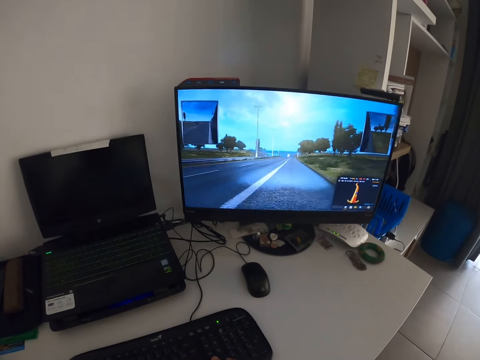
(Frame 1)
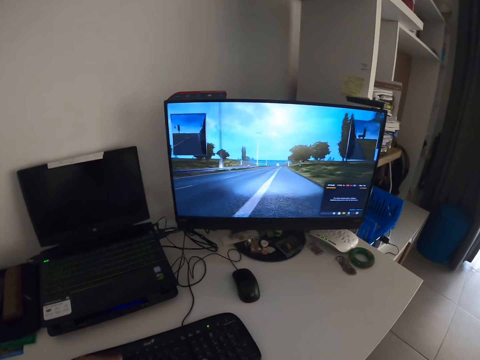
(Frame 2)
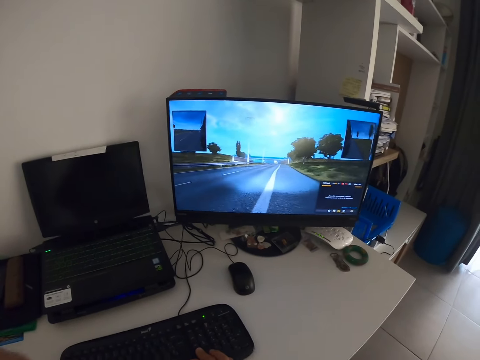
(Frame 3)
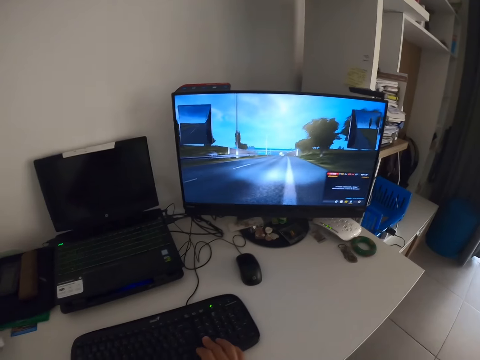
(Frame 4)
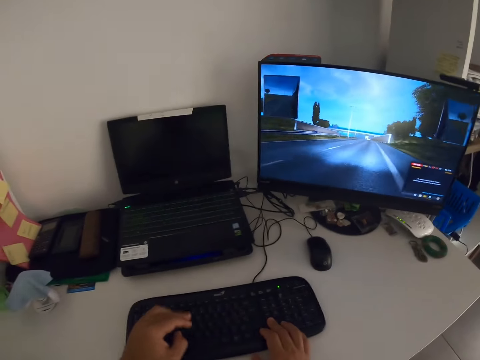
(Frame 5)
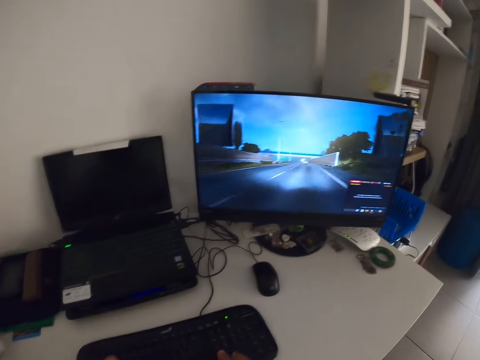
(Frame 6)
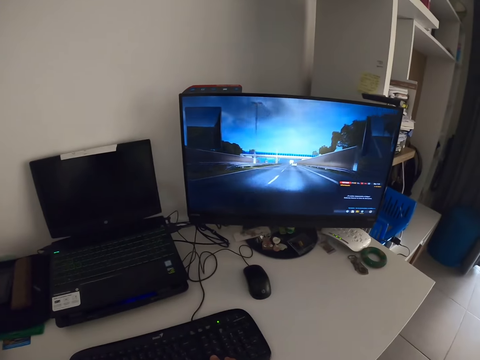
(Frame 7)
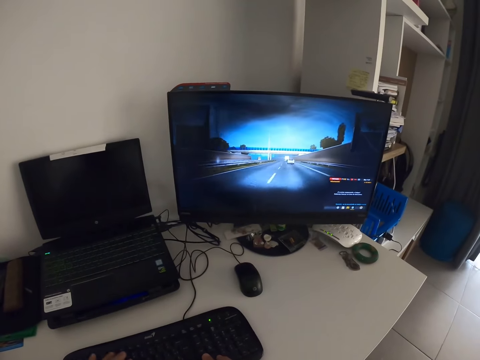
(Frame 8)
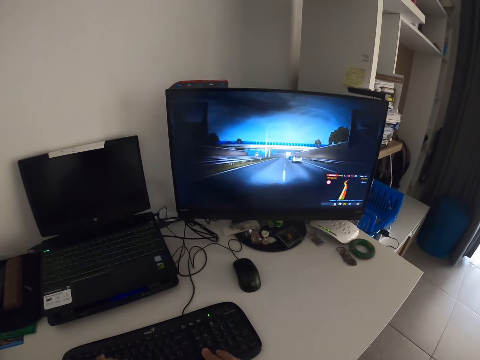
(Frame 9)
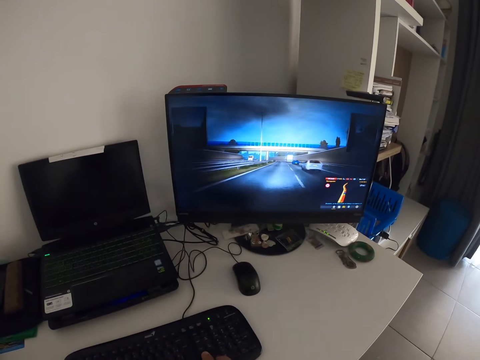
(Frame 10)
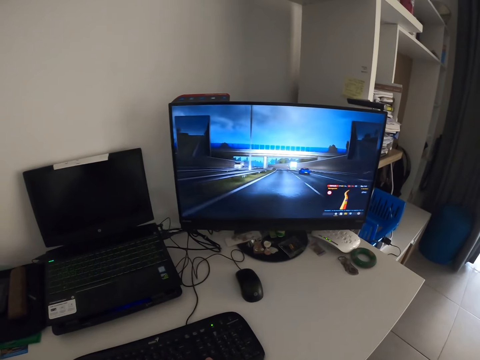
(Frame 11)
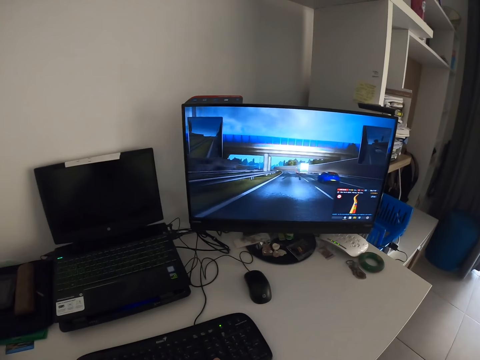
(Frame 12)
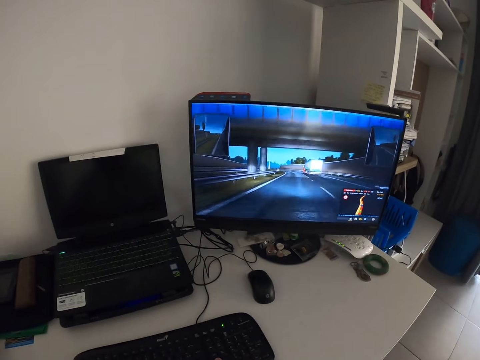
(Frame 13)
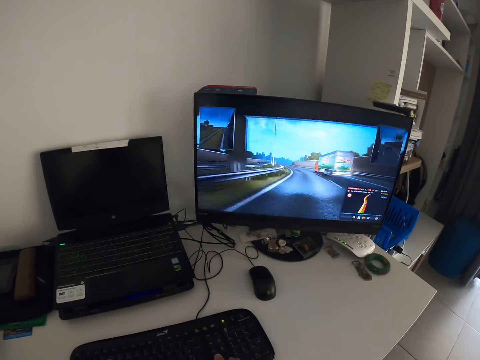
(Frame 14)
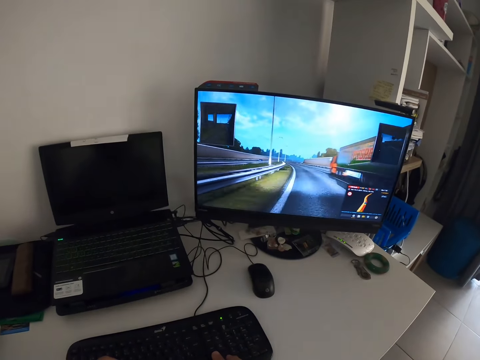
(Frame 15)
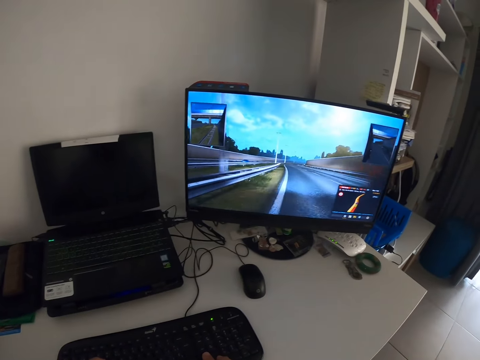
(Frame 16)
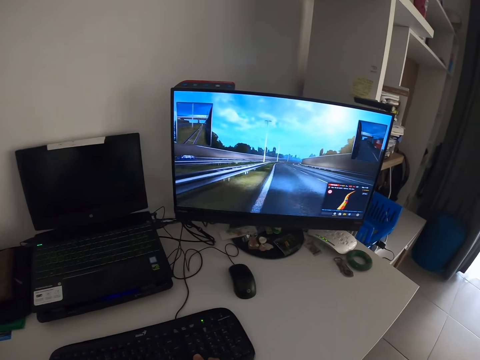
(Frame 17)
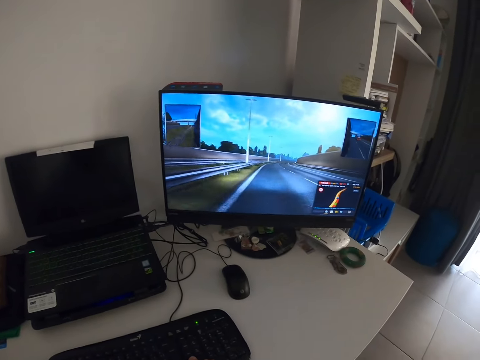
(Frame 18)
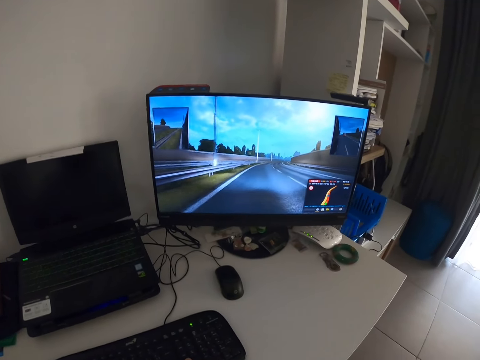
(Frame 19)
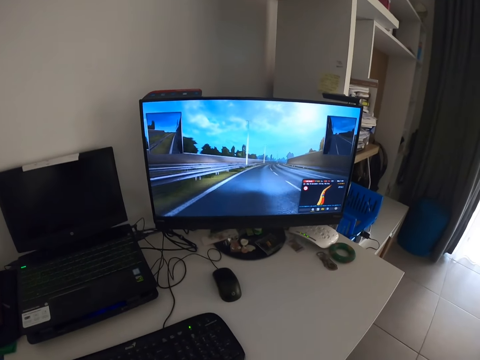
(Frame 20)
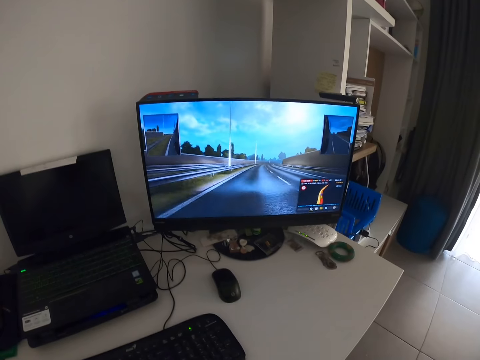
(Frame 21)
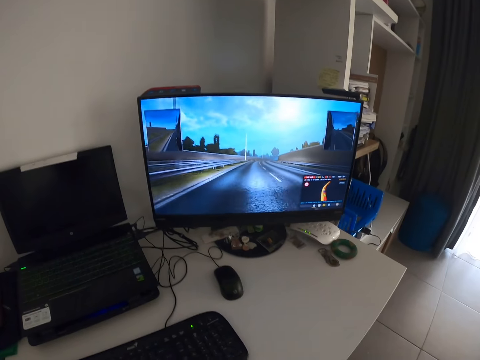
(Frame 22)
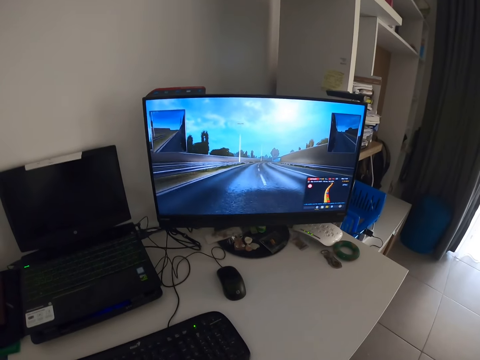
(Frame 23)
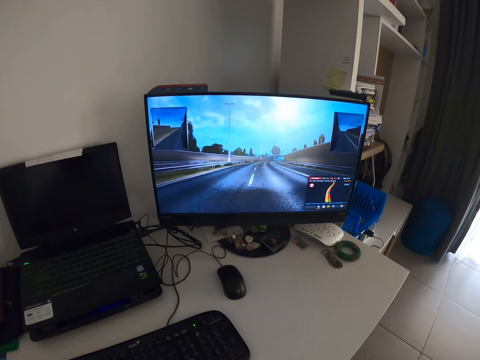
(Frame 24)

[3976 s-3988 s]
The camera wearer moves a hand. They look around. They hold the keyboard with both hands. They play a game on the computer.

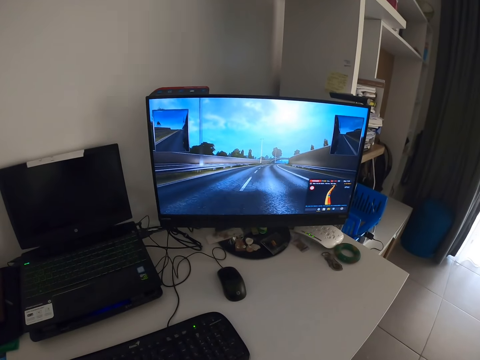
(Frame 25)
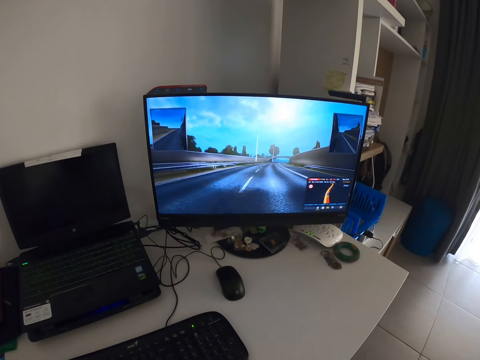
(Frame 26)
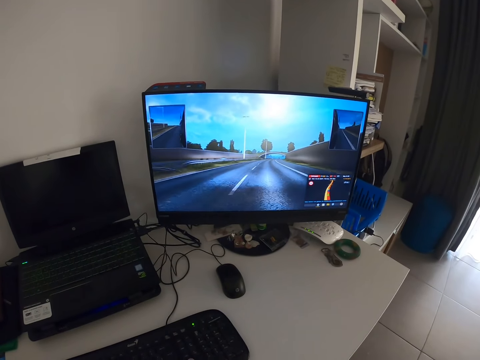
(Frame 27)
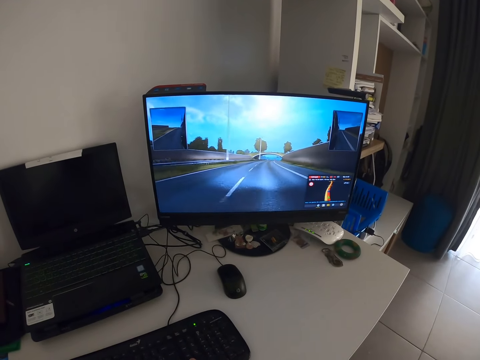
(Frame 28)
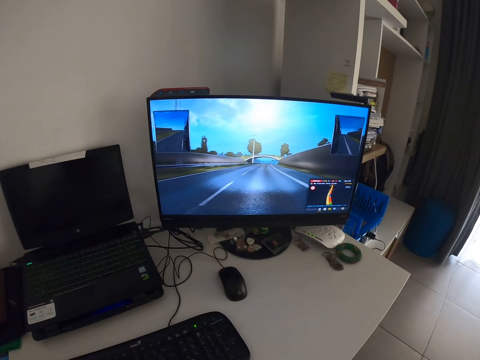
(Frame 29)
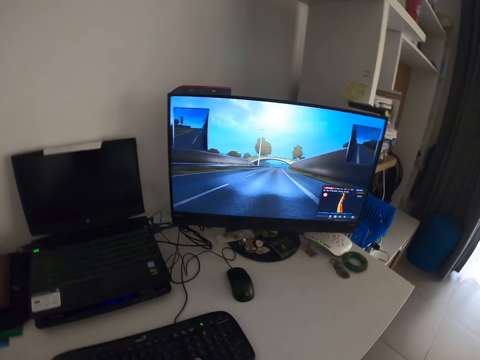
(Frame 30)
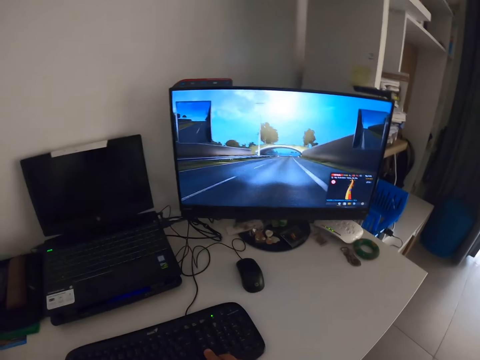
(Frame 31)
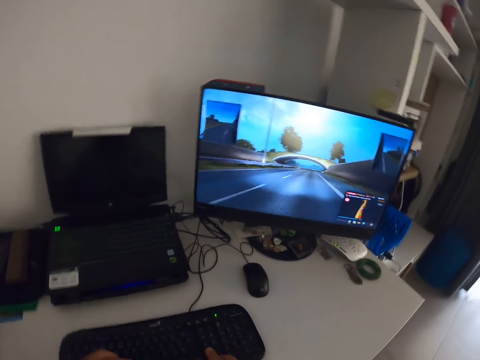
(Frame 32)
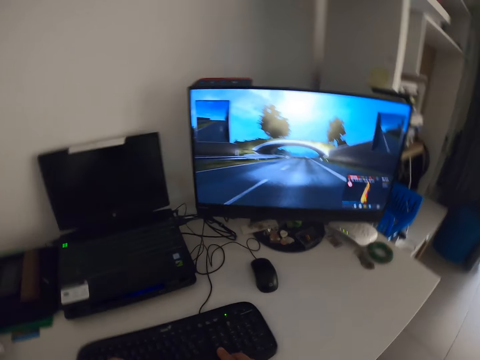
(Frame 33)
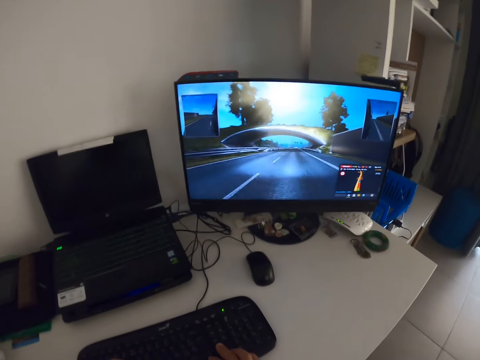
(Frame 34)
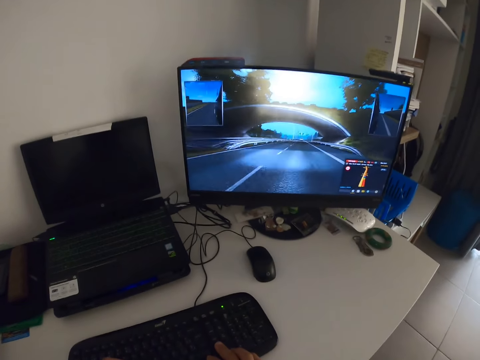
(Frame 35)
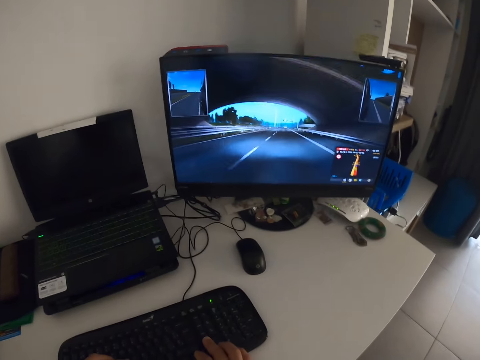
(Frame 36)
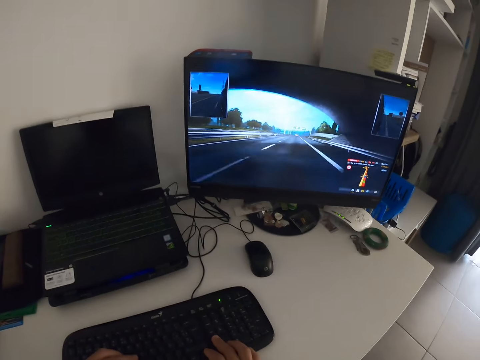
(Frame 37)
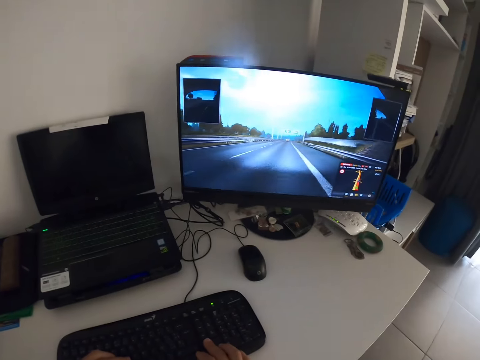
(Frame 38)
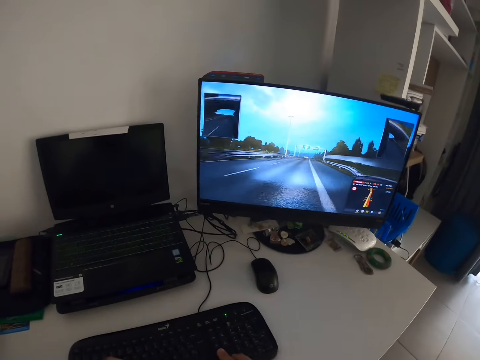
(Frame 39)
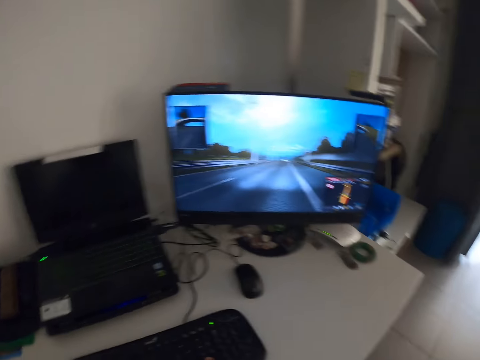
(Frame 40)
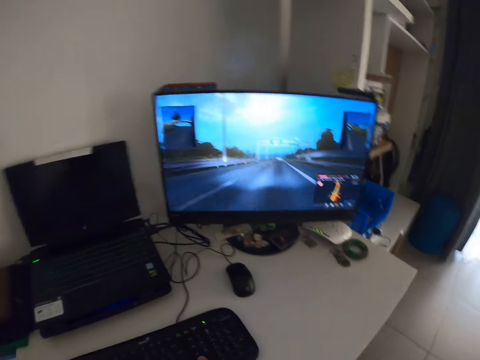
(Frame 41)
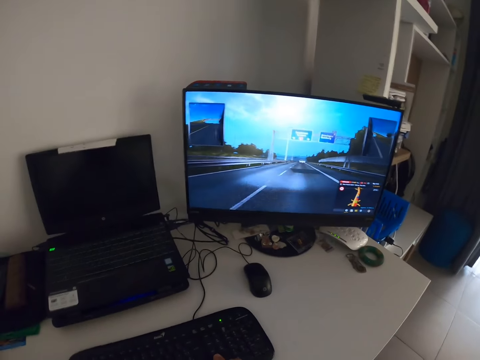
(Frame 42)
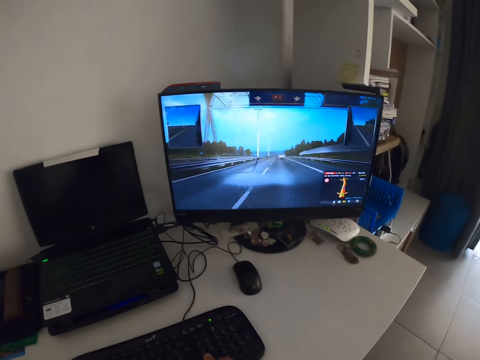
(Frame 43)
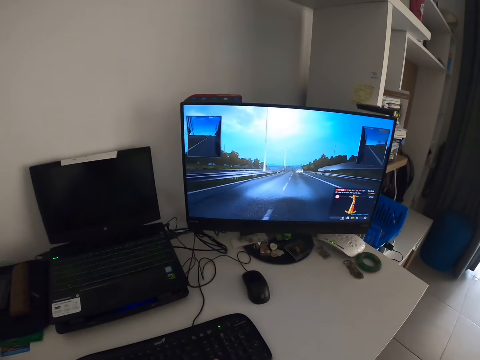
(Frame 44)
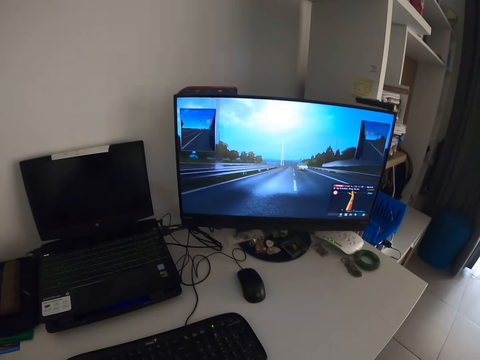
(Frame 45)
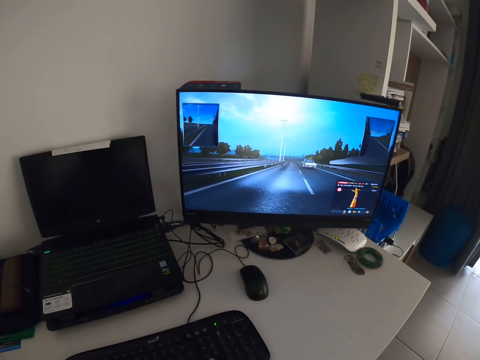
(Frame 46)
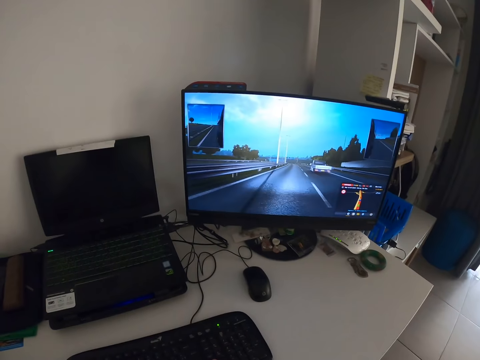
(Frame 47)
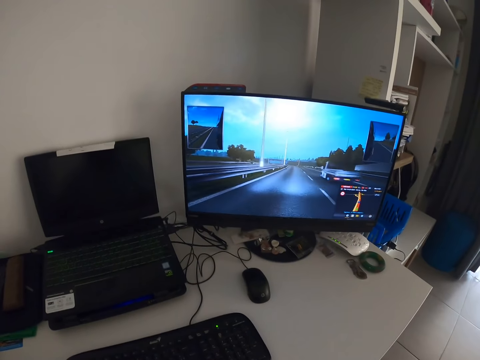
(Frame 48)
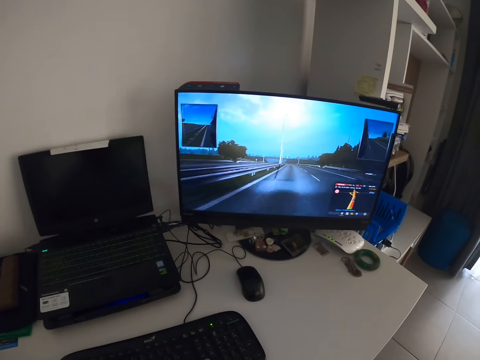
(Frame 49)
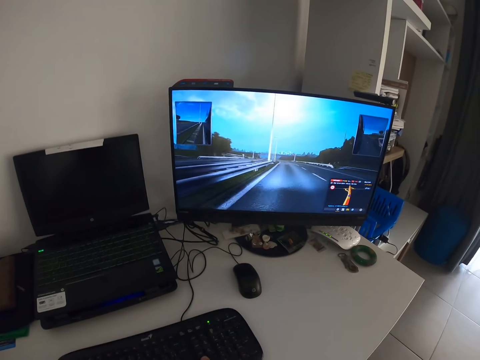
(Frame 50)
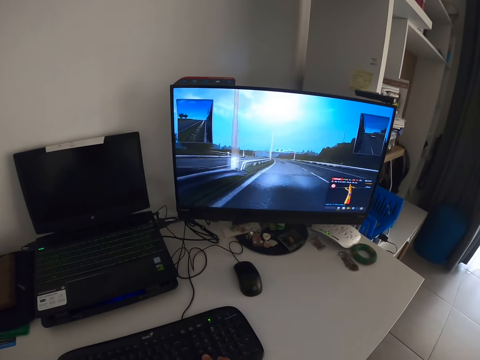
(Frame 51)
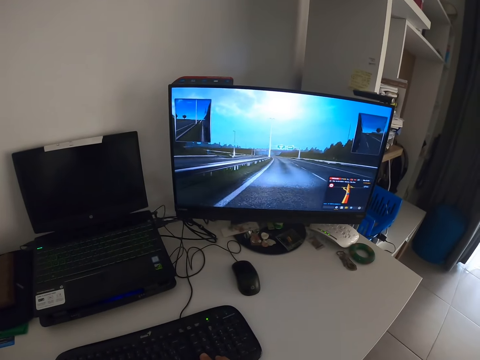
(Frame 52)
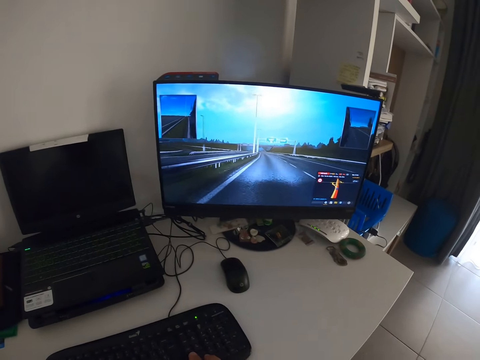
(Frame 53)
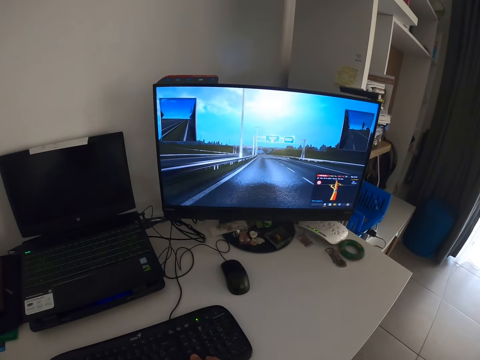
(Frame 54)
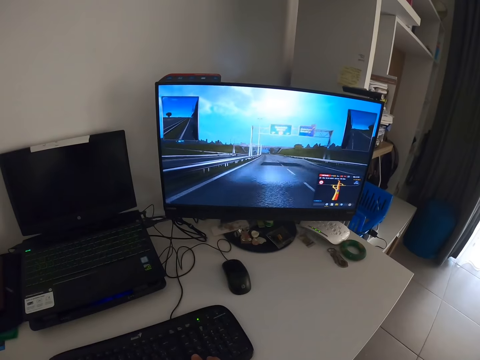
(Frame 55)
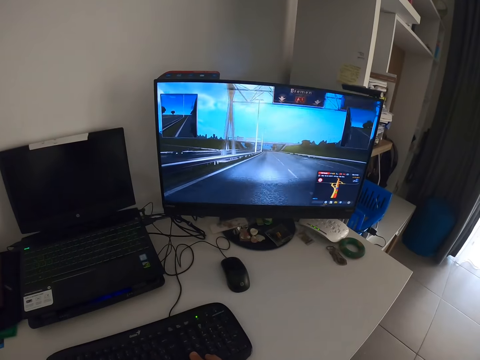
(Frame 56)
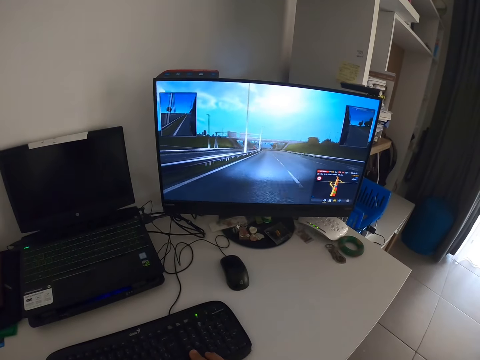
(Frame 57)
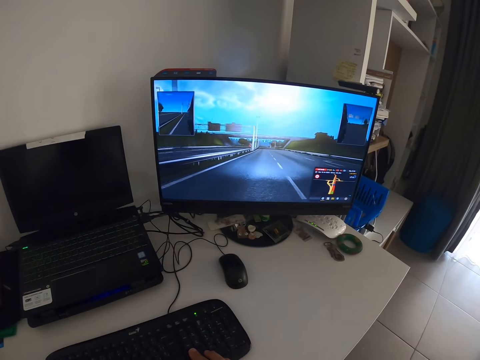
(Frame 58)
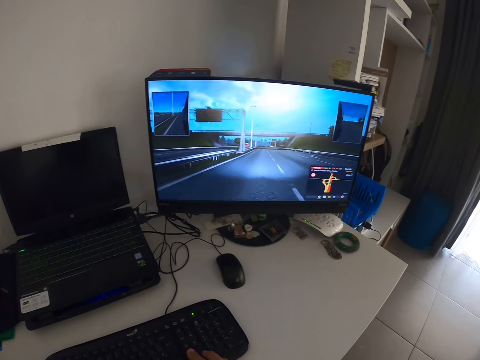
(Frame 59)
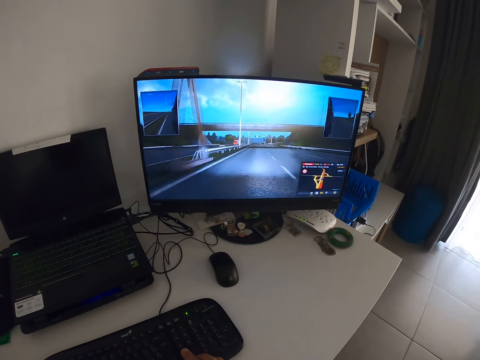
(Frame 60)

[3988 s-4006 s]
The camera wearer plays a game on the computer. They look around. They play the game on the computer repeatedly.
